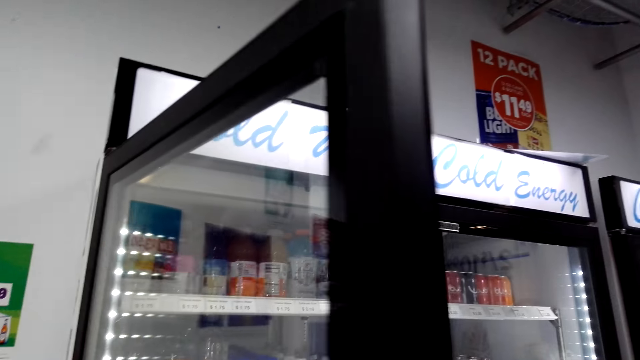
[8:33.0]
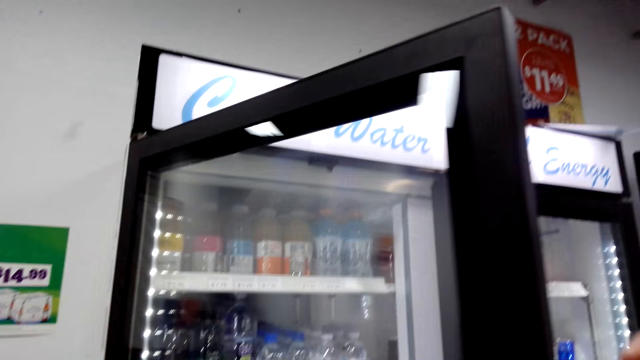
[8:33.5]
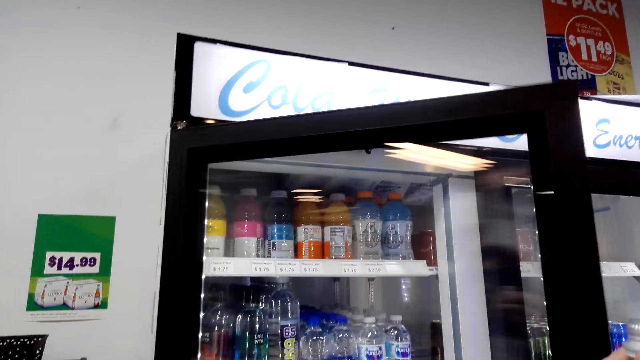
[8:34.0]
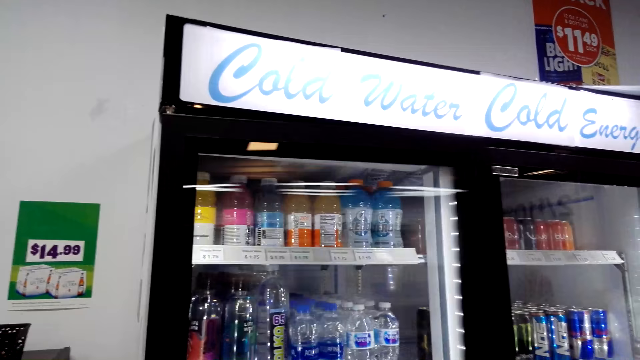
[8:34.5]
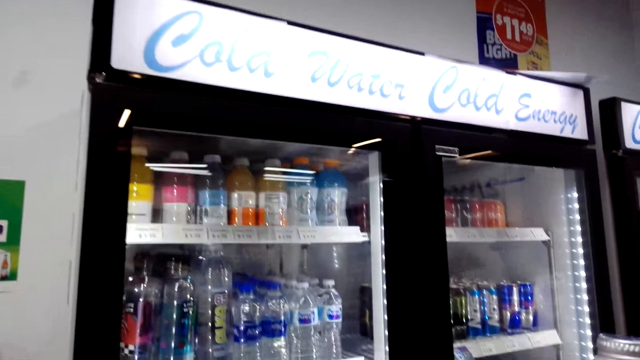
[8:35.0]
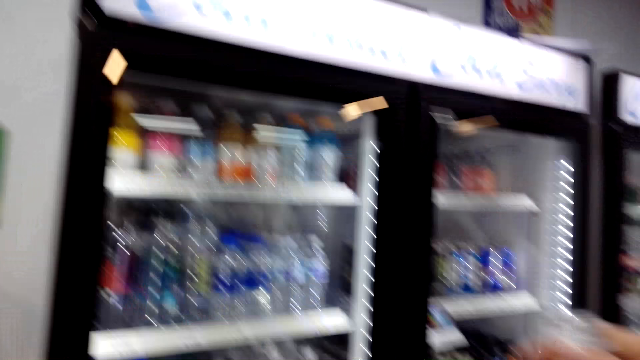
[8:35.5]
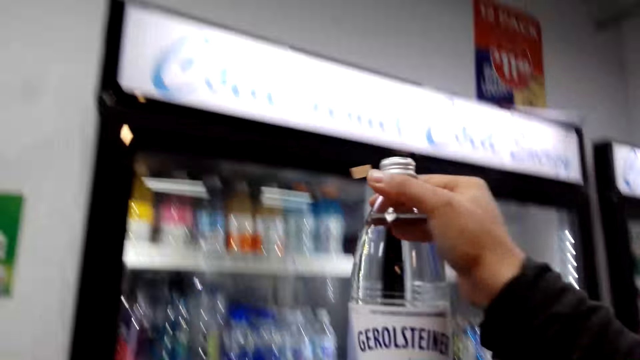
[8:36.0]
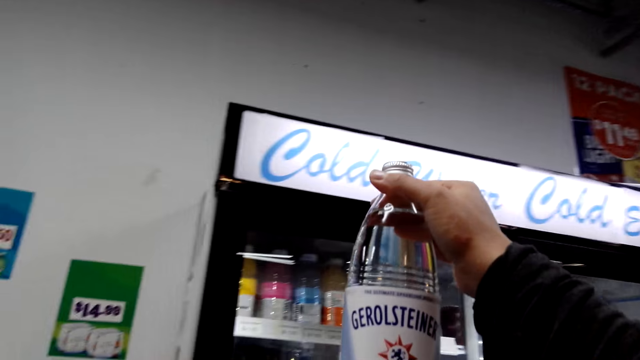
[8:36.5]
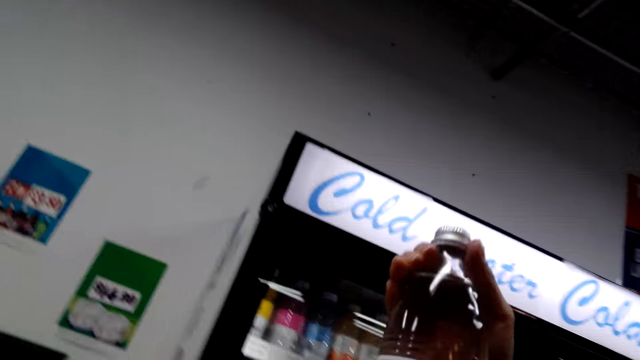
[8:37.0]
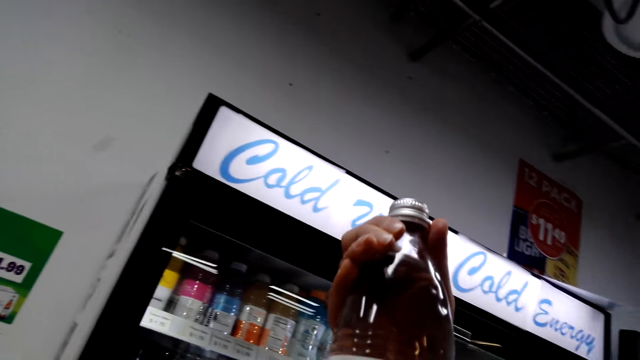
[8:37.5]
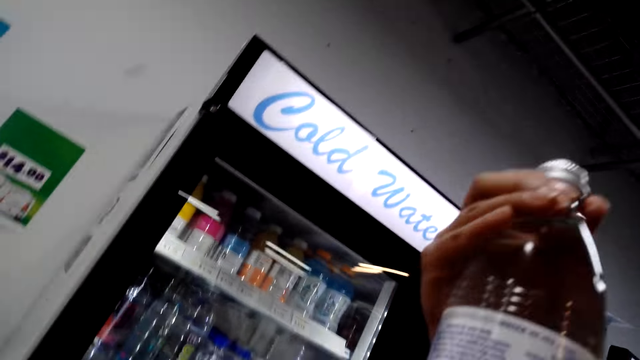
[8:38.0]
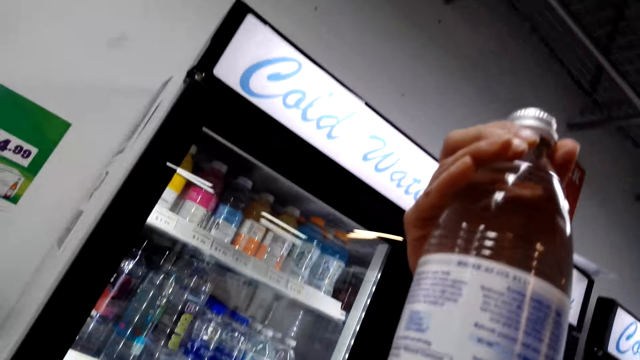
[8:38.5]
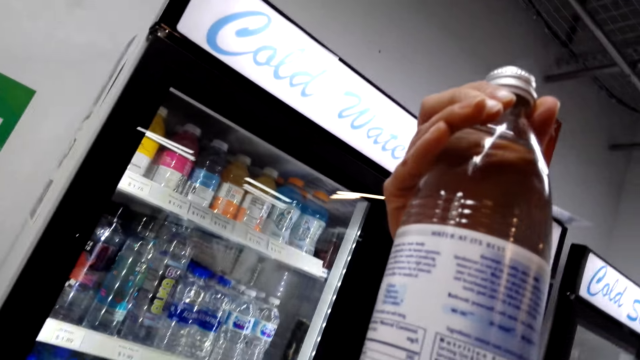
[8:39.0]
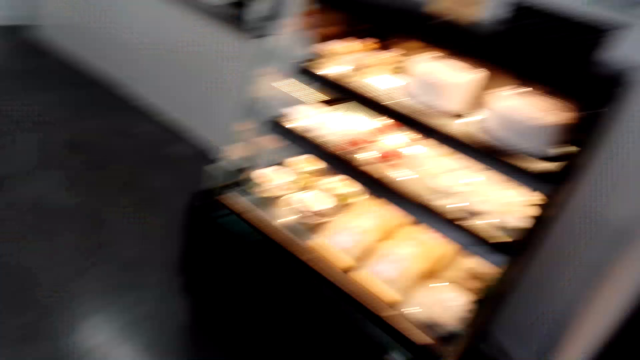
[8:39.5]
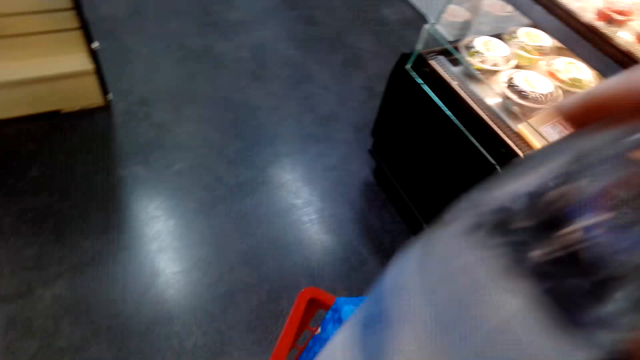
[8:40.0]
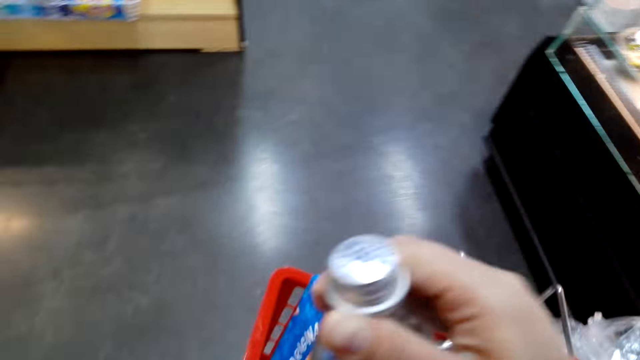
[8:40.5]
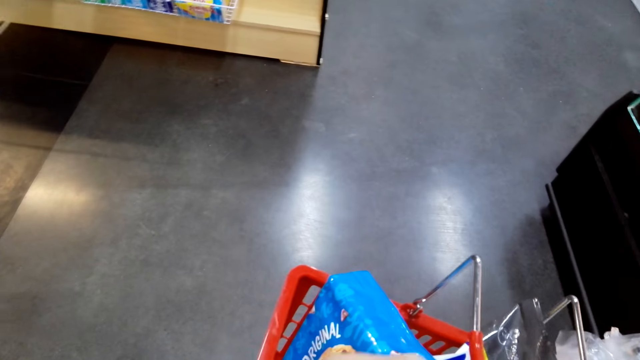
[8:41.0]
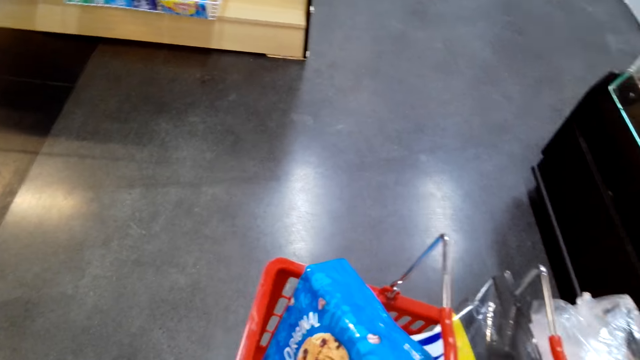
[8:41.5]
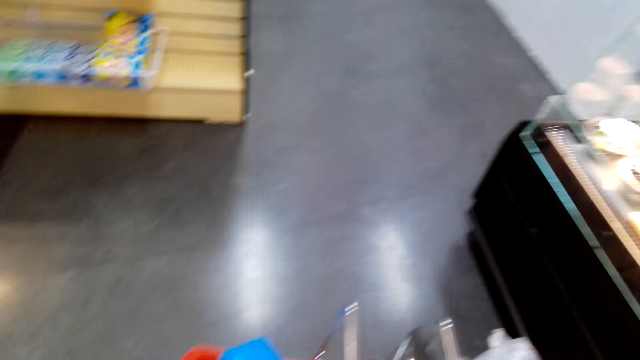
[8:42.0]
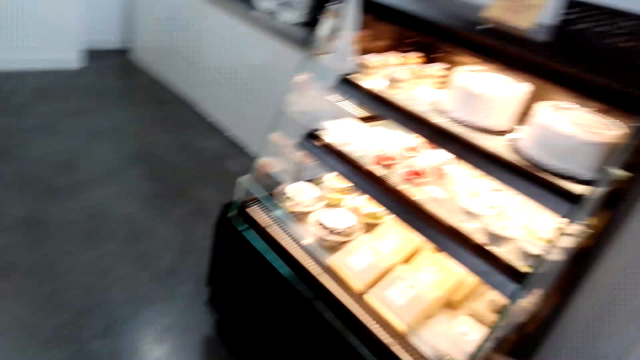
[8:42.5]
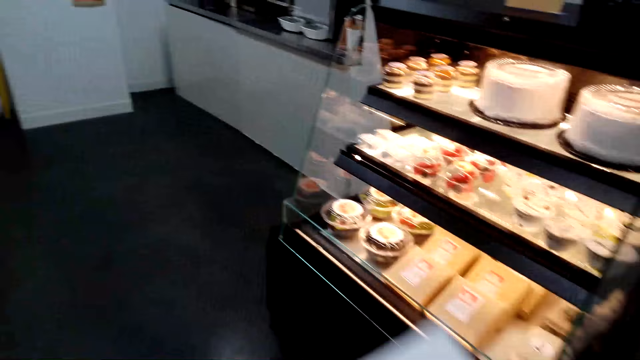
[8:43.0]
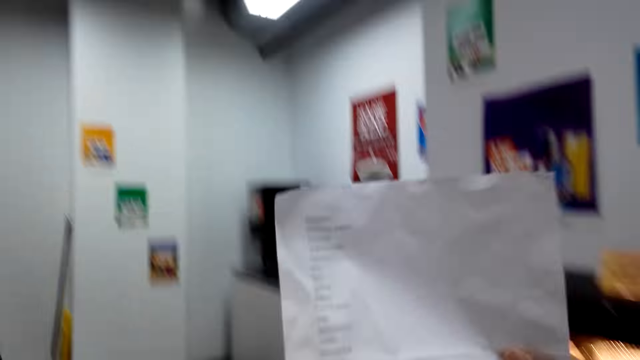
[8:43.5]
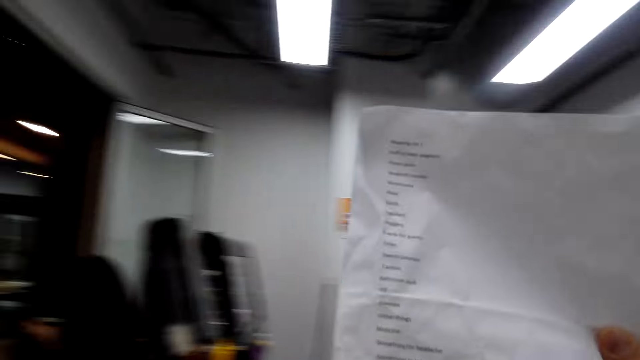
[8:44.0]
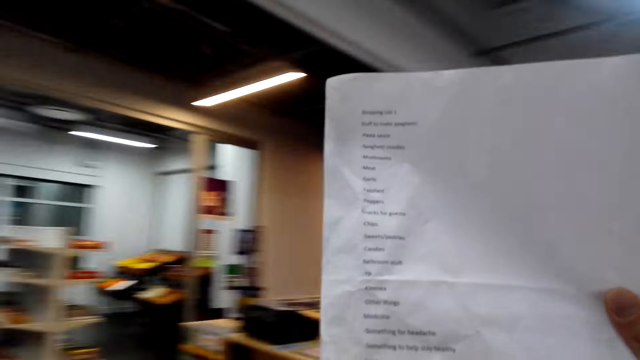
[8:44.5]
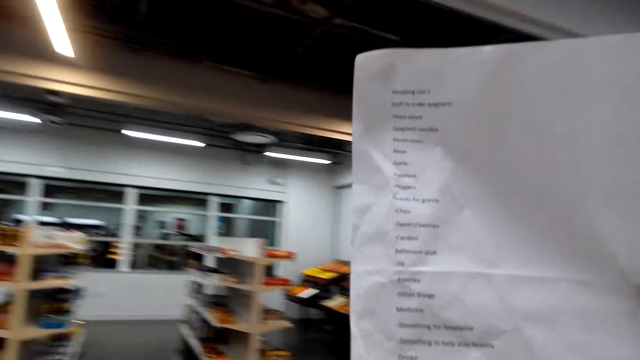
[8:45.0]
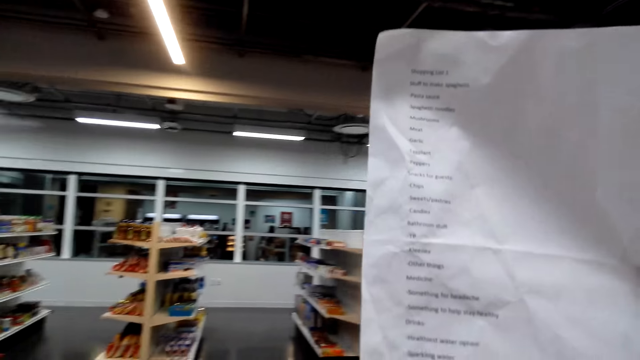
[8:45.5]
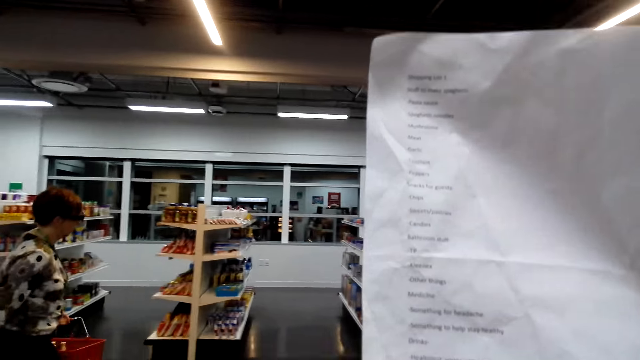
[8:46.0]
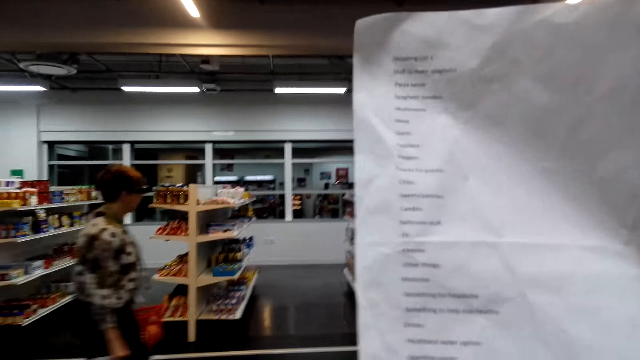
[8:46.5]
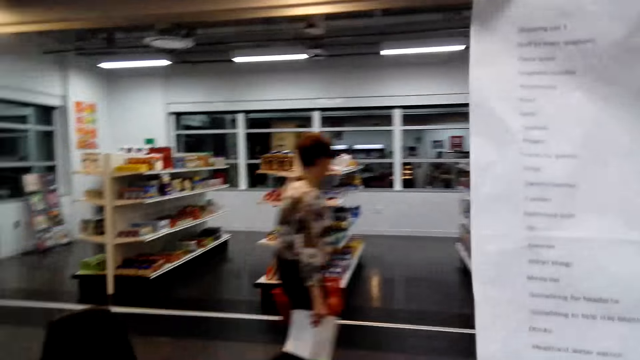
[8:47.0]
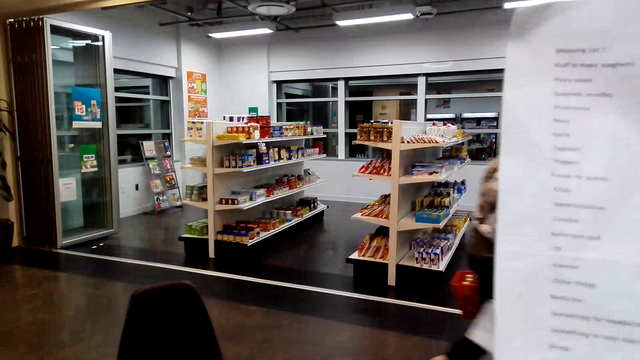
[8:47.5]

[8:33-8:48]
The camera wearer puts the drink in the basket. They check the list in hand. They walk in the store with the list in hand.

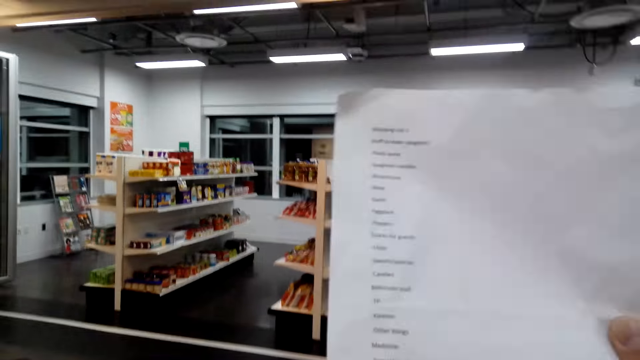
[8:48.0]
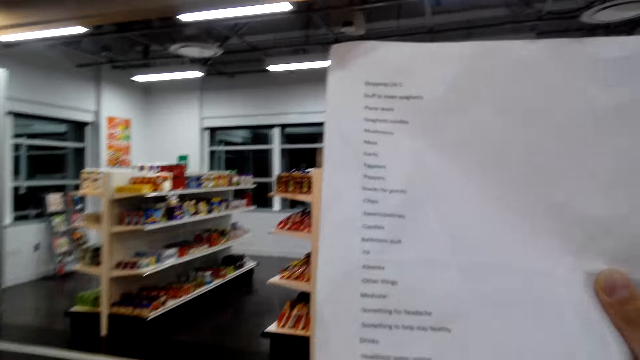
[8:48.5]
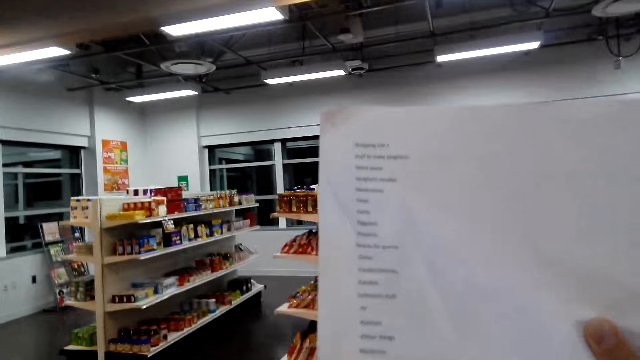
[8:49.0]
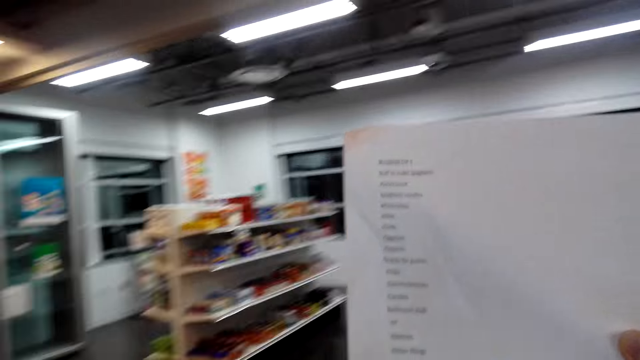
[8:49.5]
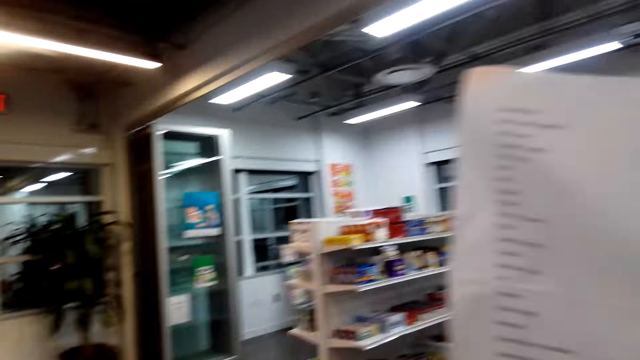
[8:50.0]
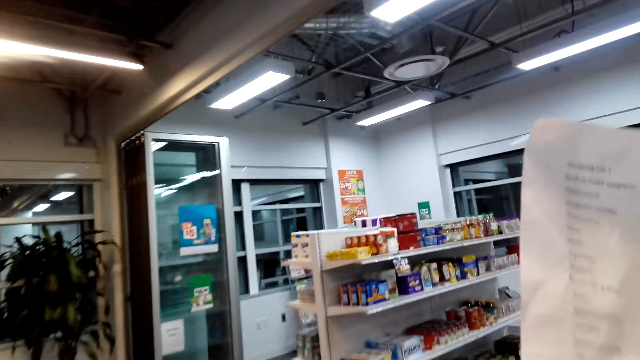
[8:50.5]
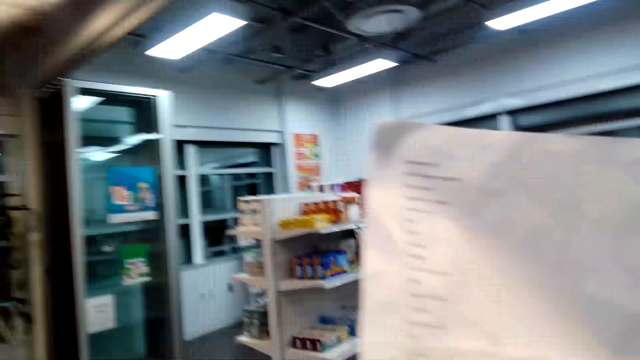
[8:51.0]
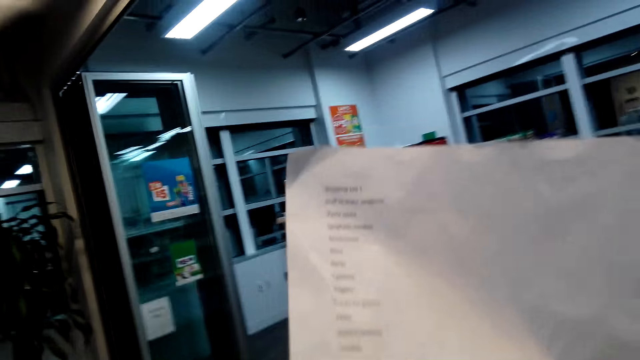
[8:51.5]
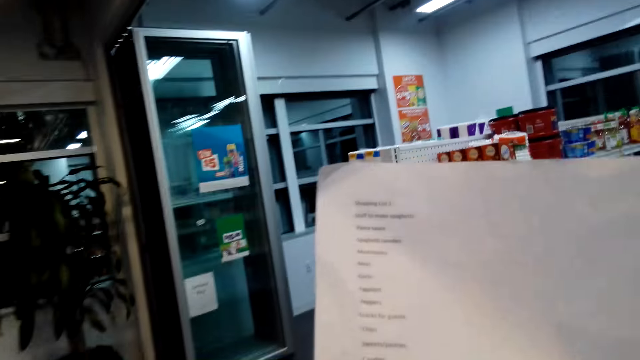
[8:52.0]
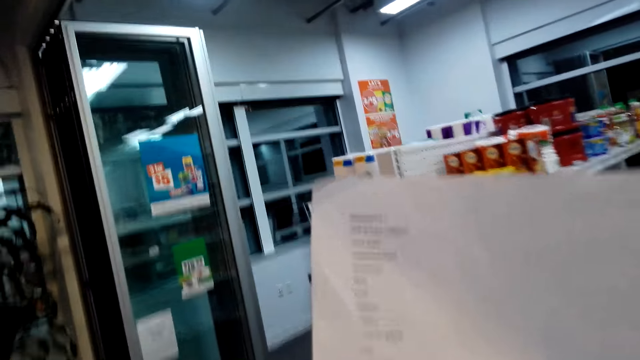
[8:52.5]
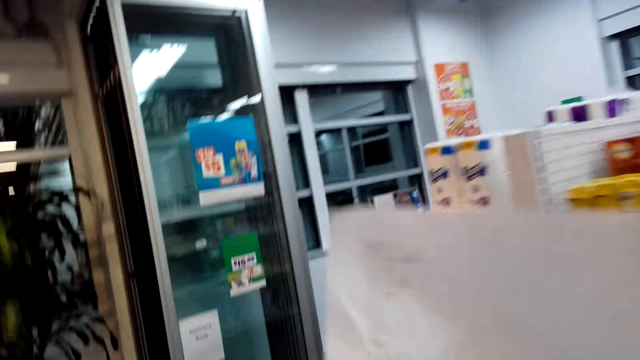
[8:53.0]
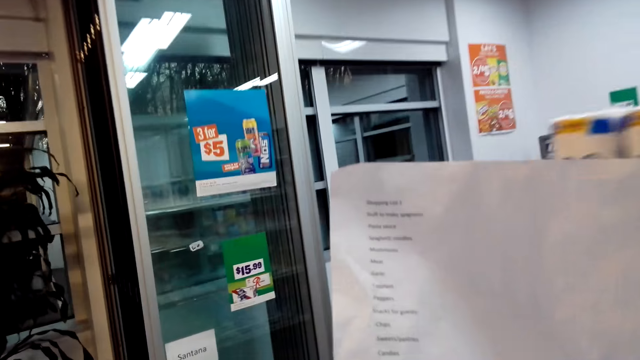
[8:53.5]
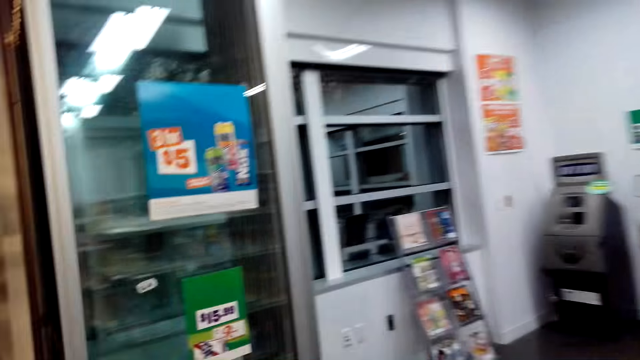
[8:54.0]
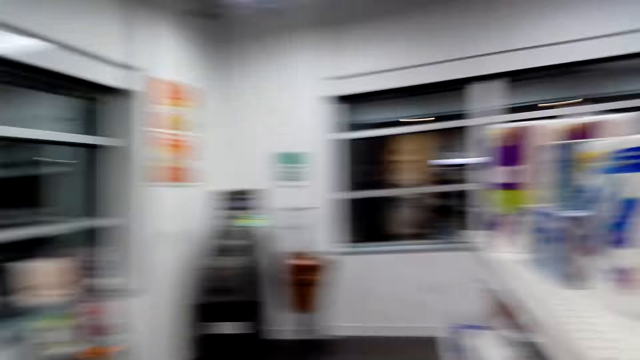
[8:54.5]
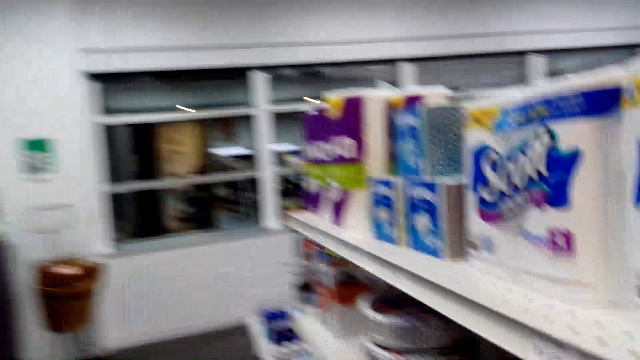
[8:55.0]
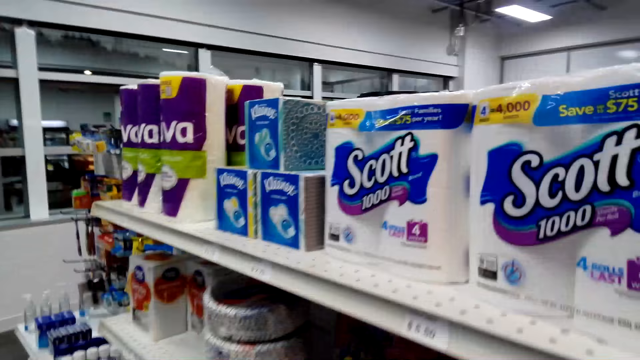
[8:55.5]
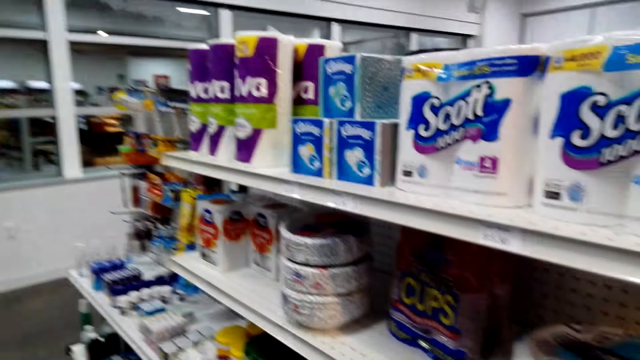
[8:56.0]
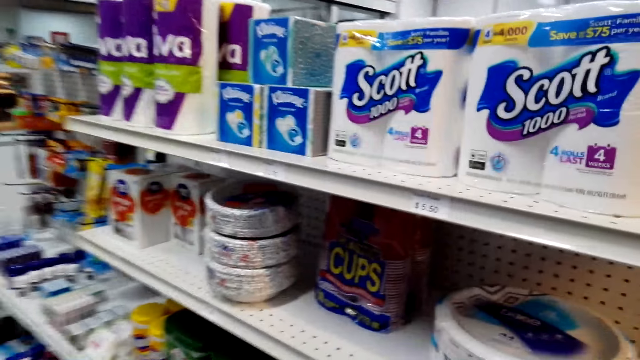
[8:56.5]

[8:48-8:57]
The camera wearer checks items on the shelf.
